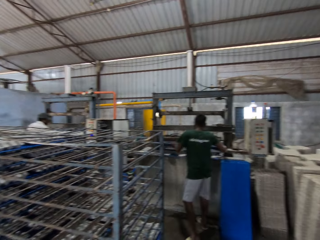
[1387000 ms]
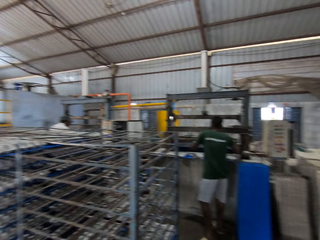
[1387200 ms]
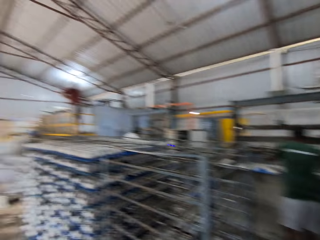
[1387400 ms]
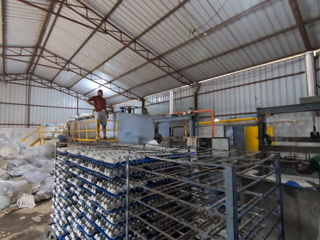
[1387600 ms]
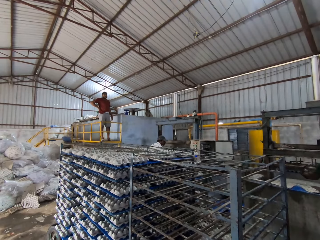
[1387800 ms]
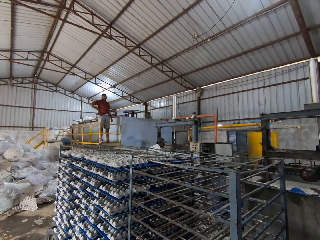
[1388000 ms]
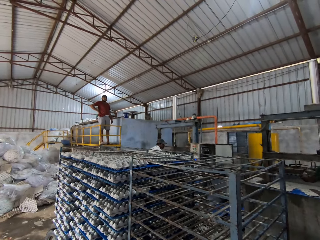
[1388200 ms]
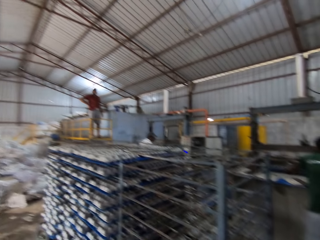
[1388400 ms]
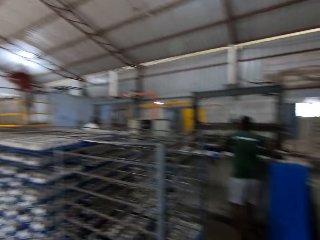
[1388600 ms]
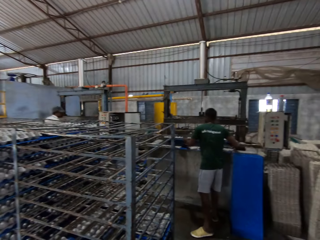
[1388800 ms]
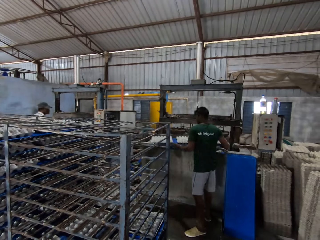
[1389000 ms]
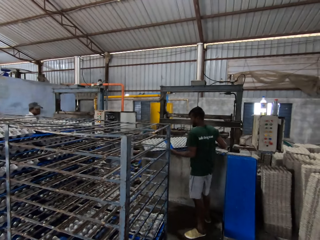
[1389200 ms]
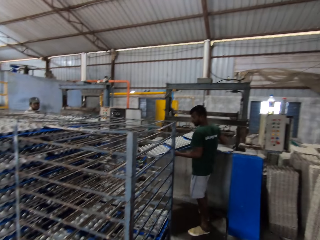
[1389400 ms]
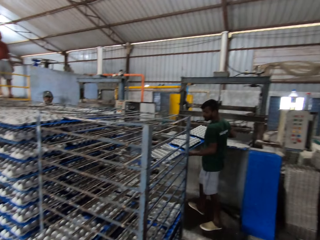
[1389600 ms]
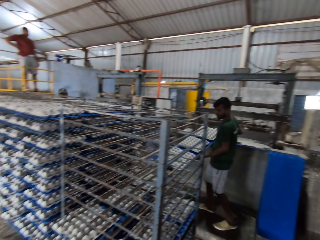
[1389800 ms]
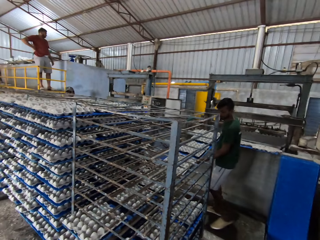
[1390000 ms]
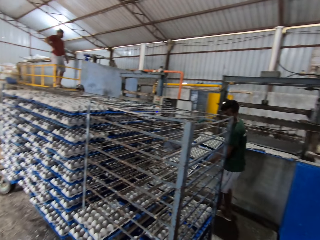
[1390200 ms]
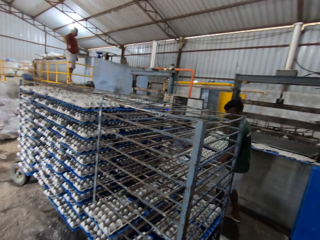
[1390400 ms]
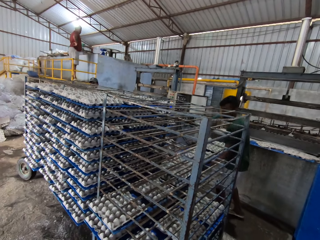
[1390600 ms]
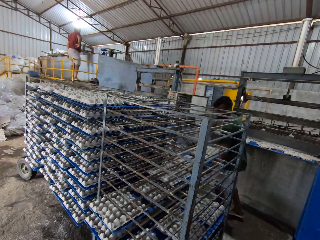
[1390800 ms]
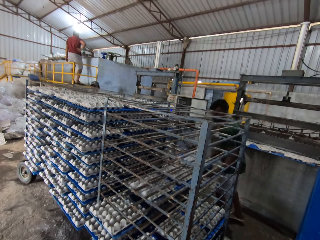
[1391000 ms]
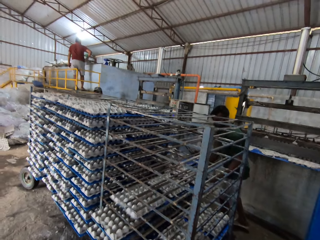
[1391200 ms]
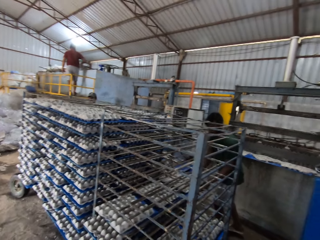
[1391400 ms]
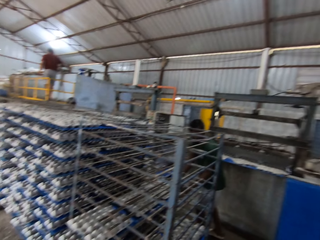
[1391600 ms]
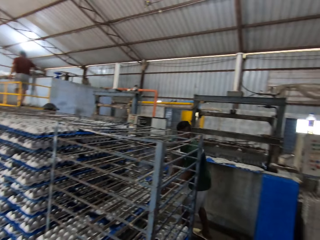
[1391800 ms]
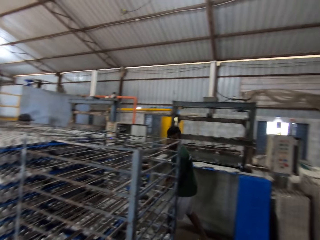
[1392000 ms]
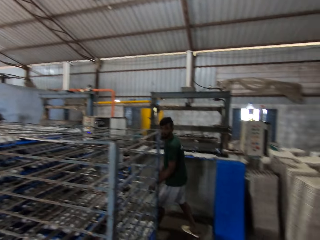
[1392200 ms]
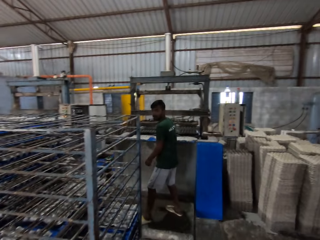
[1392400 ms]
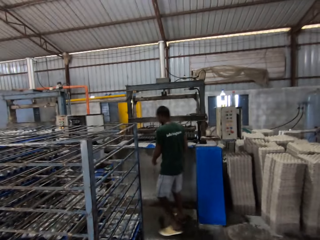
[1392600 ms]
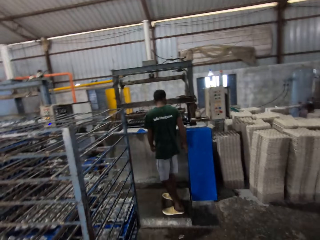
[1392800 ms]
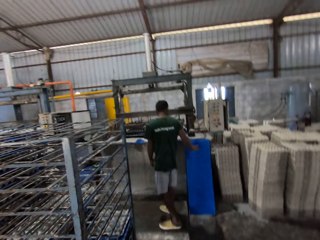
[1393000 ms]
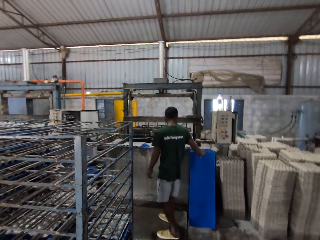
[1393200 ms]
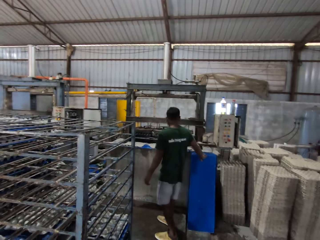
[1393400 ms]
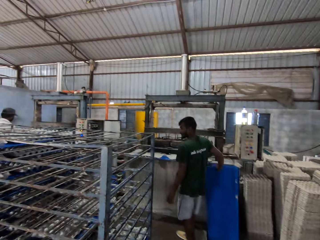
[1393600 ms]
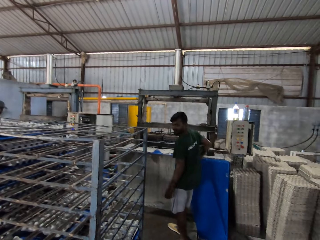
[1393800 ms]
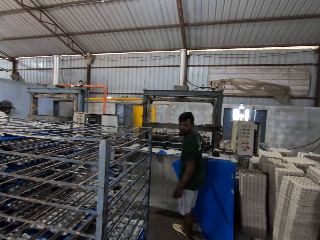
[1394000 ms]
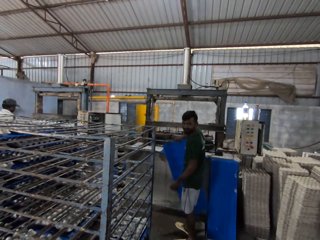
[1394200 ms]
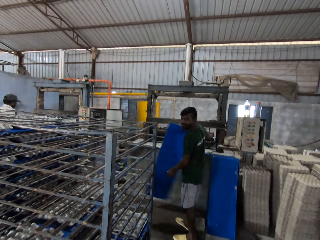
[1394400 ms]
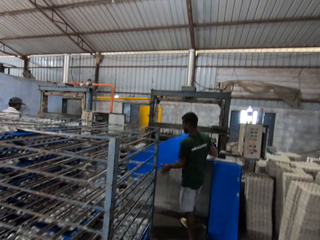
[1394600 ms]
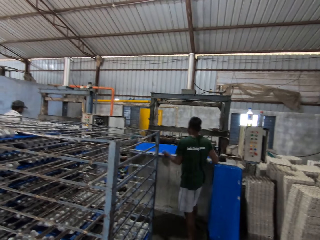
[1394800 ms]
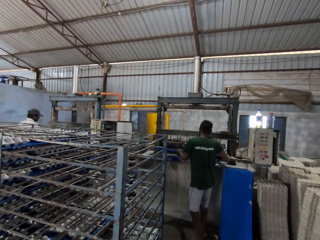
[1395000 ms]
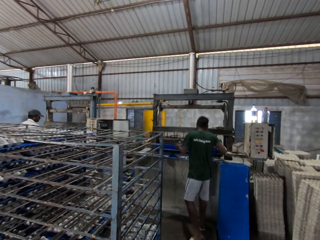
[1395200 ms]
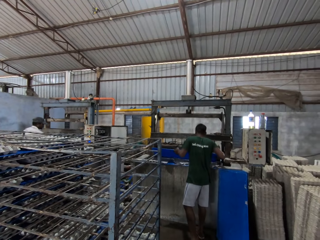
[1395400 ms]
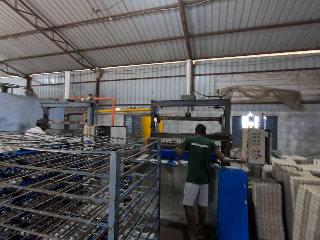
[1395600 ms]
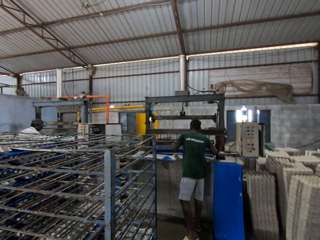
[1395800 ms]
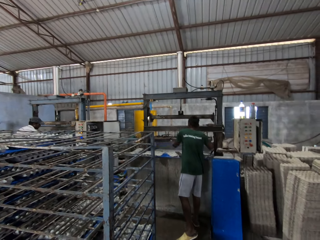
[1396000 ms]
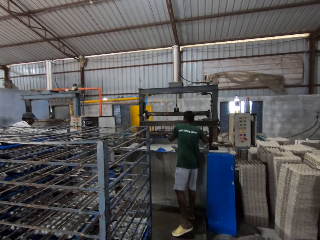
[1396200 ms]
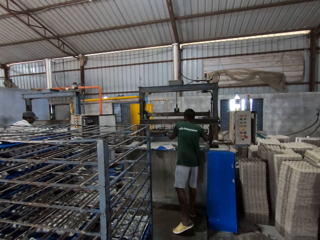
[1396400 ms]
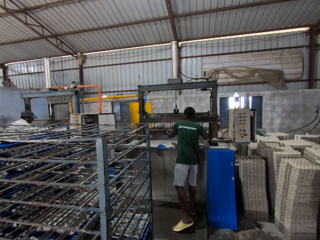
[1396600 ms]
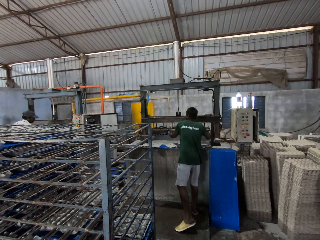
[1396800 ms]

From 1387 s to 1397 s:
A man puts the tray in both hands on the egg crate machine. The man carries the tray from the egg crate machine with both hands. The man pushes the tray of egg crates on an iron shelf with both hands. The camera wearer converses with the man. The man takes a tray from the wall with his right hand. The man puts the tray in both hands on the egg crate machine.

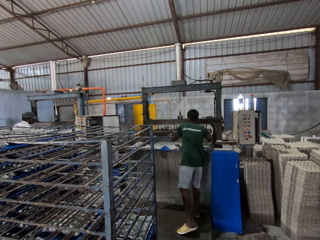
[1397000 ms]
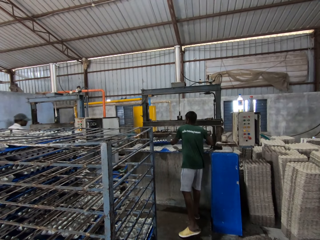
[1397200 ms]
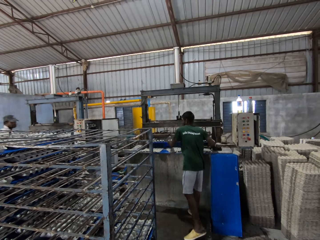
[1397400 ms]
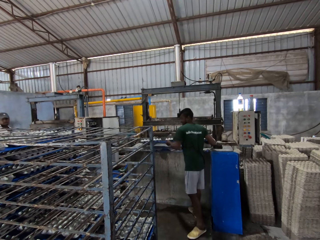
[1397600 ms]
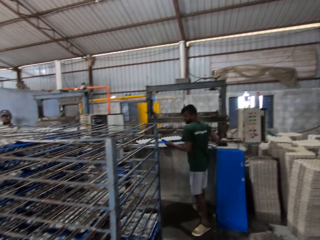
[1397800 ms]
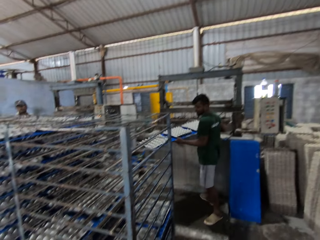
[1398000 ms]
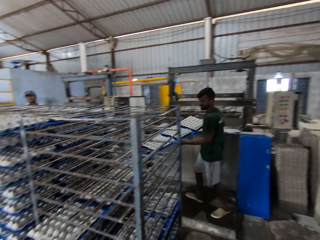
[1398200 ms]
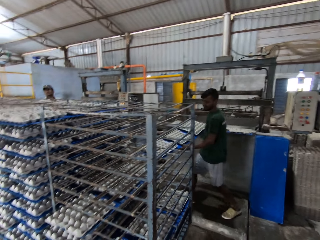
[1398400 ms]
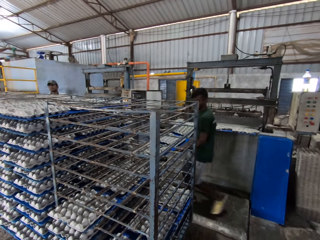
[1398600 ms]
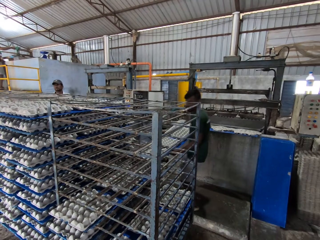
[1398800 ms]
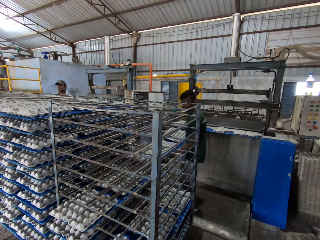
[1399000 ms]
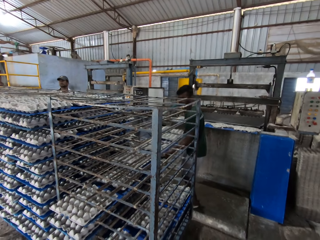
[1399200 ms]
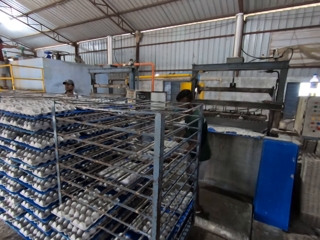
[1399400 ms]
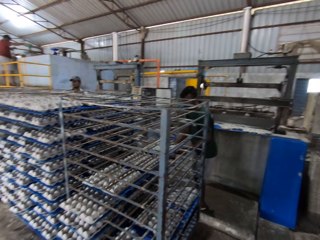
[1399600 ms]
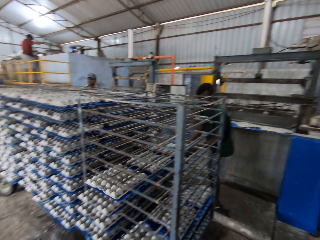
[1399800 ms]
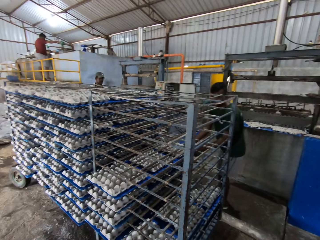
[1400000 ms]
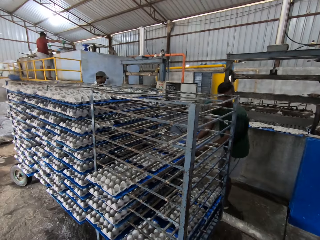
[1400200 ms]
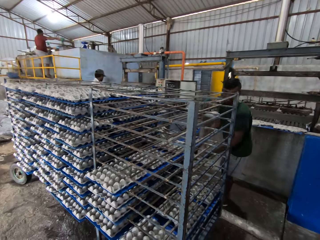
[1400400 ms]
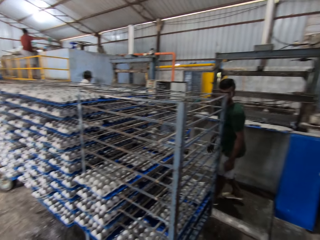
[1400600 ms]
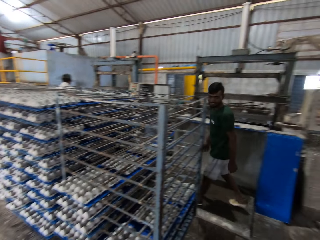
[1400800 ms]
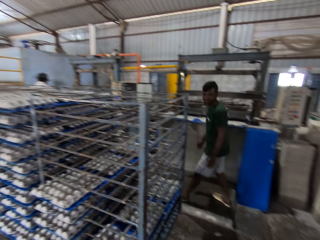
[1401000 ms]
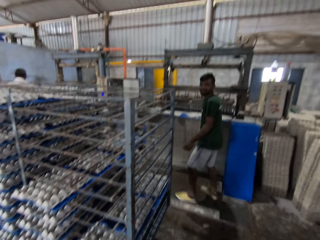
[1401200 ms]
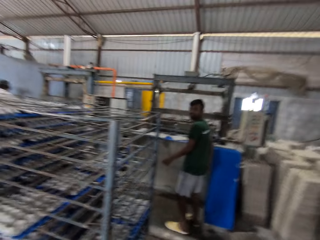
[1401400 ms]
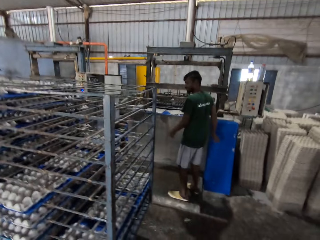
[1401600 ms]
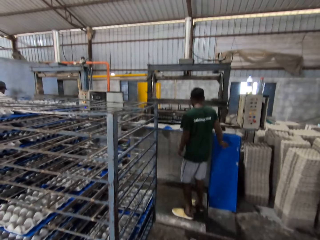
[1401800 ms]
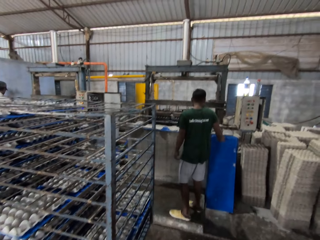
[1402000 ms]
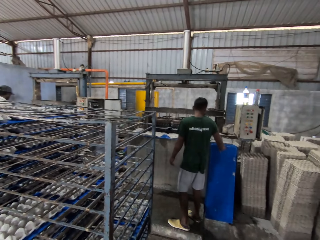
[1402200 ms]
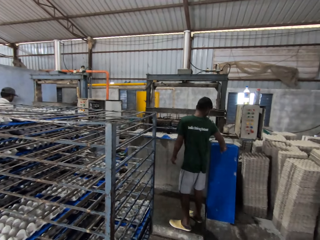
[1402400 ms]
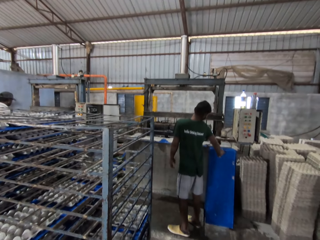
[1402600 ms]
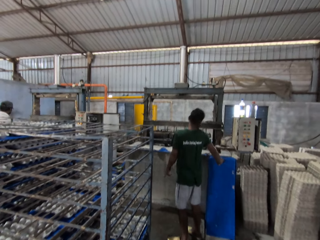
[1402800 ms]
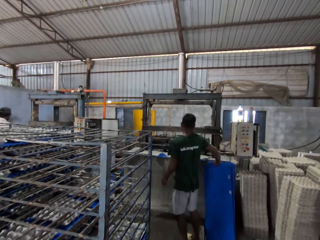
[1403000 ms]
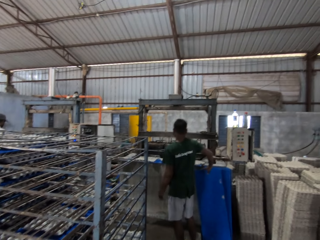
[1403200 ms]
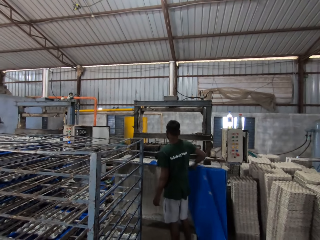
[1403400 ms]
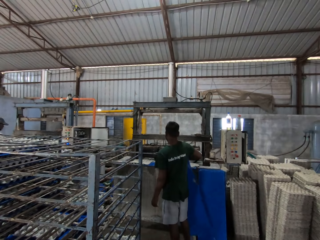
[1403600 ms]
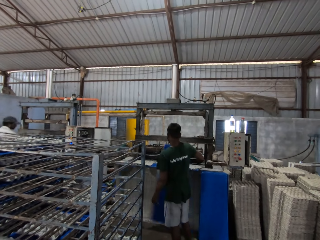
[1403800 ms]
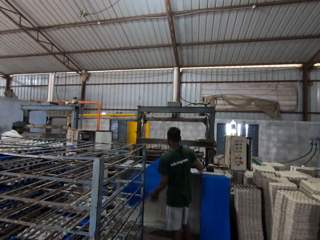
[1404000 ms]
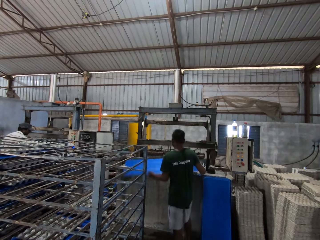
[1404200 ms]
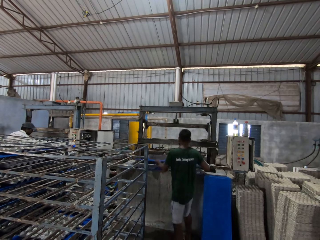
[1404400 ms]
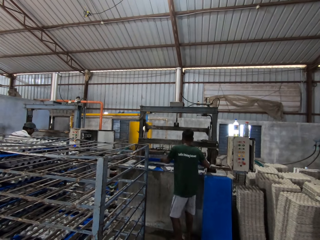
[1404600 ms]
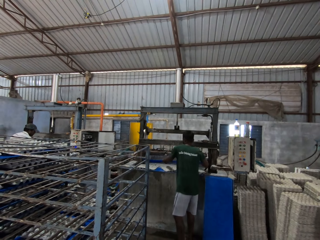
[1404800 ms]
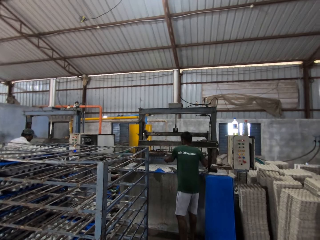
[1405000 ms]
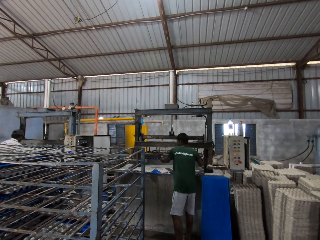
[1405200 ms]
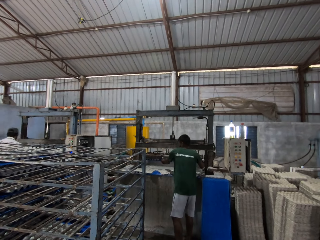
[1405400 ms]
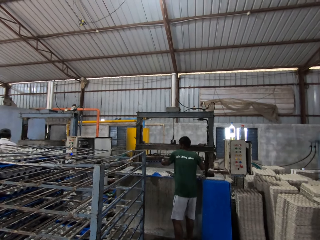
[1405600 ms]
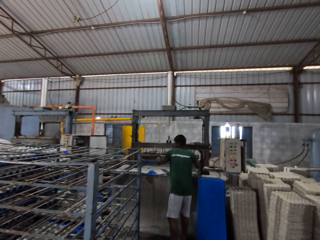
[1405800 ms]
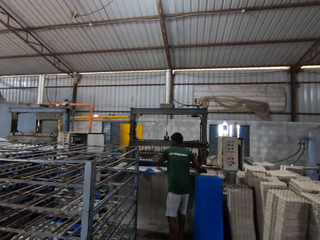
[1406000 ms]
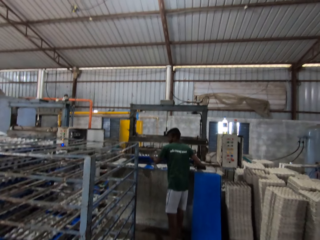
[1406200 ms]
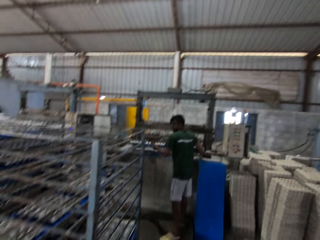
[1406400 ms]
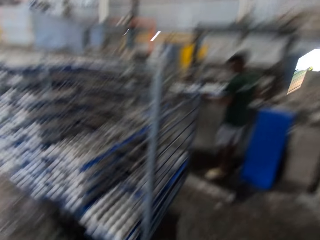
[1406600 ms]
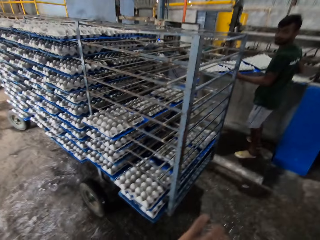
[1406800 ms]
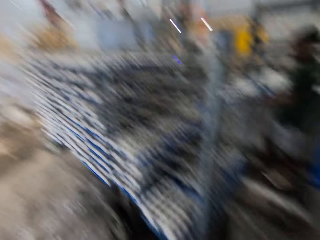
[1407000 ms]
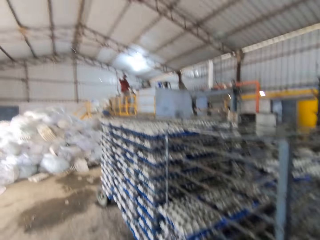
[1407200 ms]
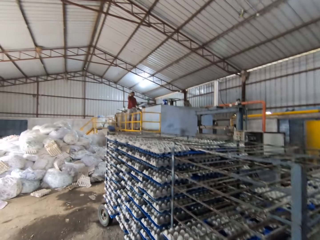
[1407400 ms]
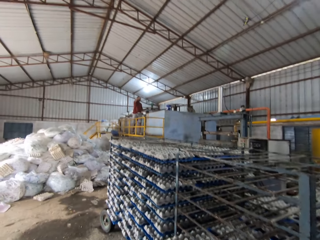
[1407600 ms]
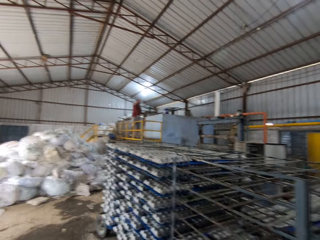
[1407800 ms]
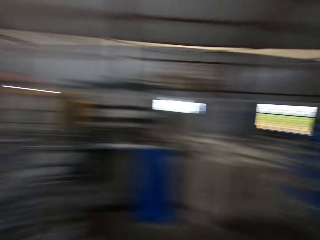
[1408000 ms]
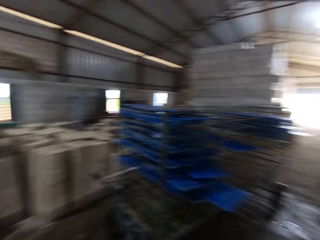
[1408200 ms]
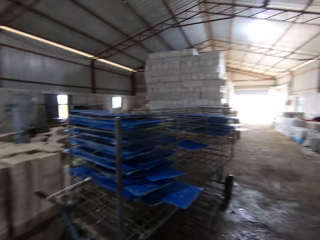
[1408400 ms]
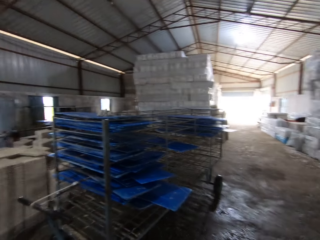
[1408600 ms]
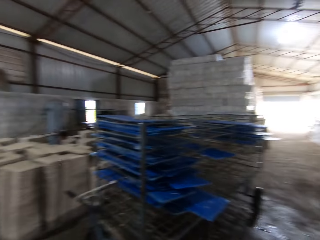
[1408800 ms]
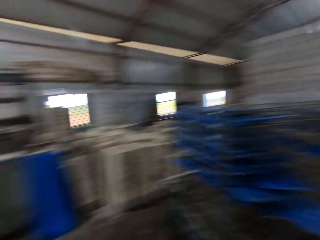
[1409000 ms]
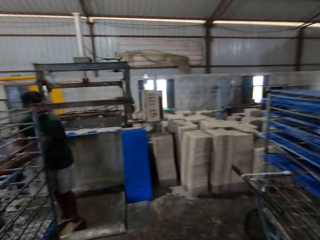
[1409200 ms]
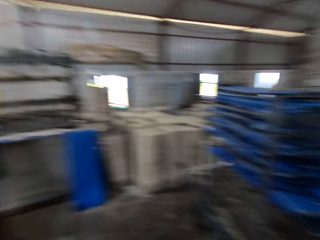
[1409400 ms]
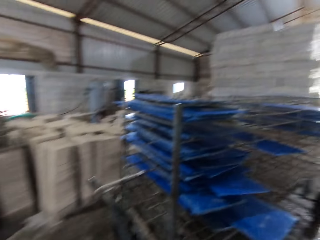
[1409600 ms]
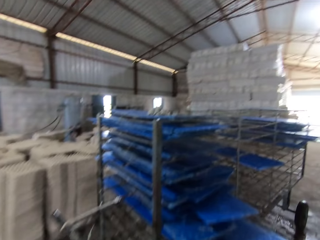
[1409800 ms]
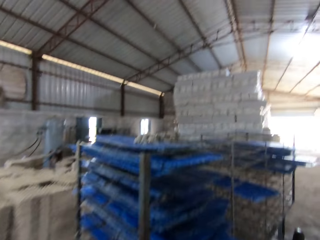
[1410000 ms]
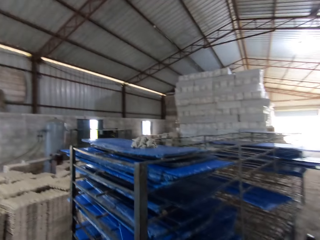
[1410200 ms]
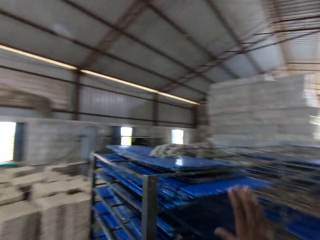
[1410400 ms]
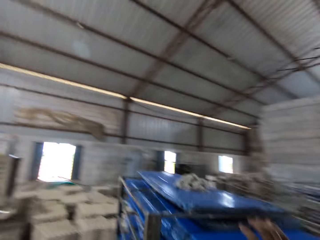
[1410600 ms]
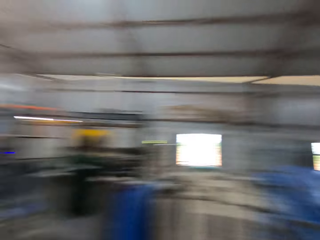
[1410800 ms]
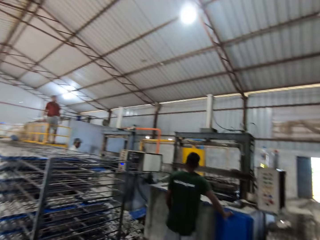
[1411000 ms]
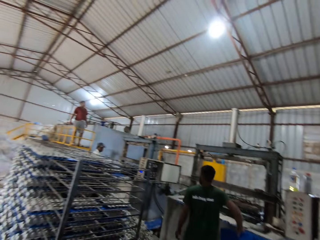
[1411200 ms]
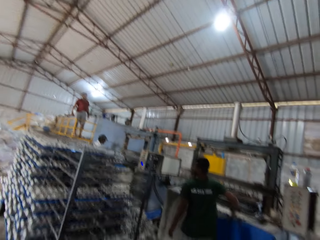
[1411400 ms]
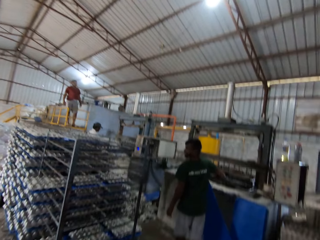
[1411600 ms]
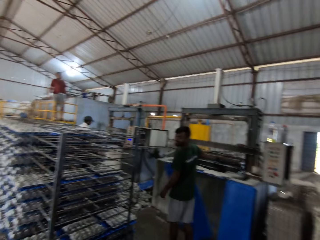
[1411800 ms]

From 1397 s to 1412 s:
A man carries the tray from the egg crate machine with both hands. The man pushes the tray of egg crates on an iron shelf with both hands. The man converses with the camera wearer. The man takes a tray from the wall with his right hand. The camera wearer converses with the man. The man puts the tray in both hands on the egg crate machine. The man carries the tray from the egg crate machine with both hands. The man pushes the tray of egg crates on an iron shelf with both hands. The camera wearer looks around the factory. The man carries a tray from the floor.
